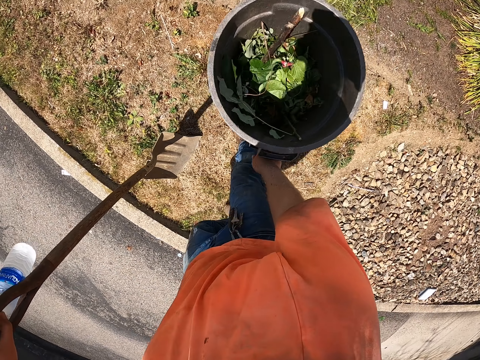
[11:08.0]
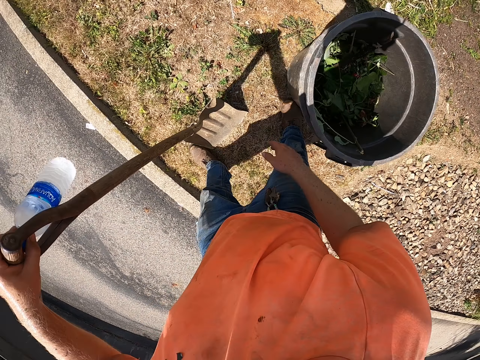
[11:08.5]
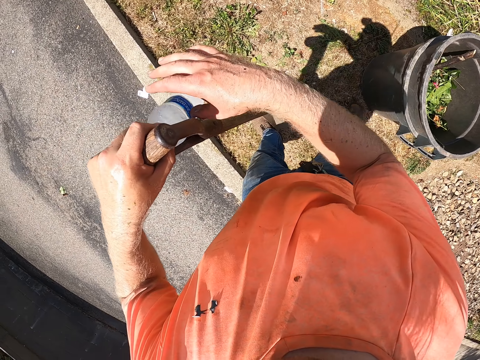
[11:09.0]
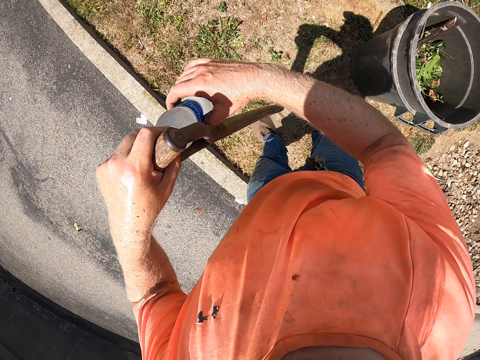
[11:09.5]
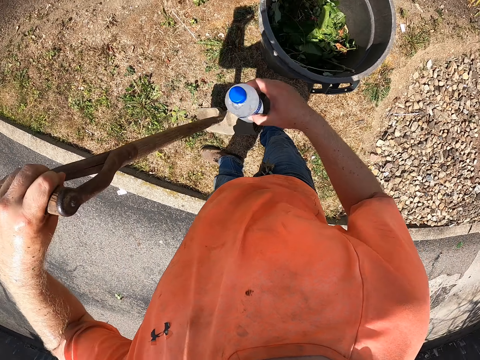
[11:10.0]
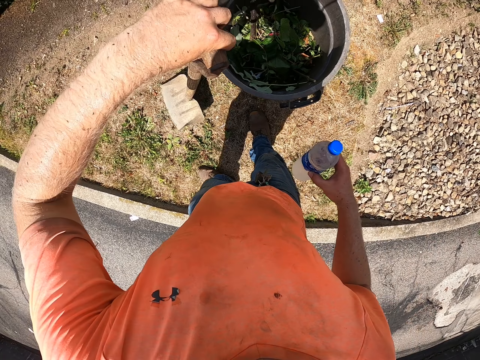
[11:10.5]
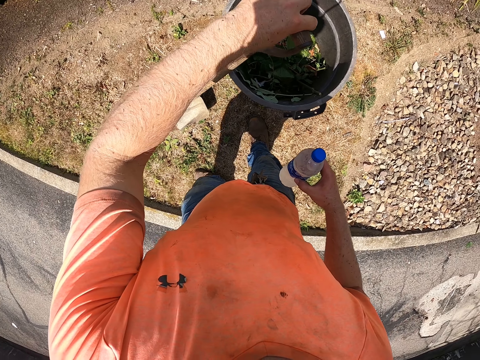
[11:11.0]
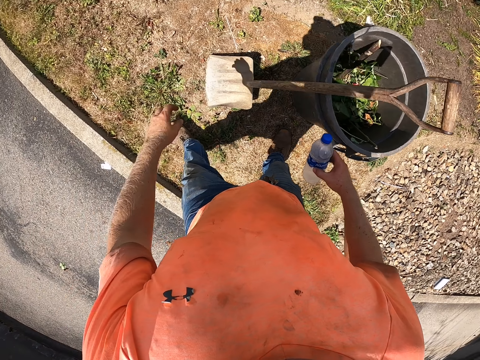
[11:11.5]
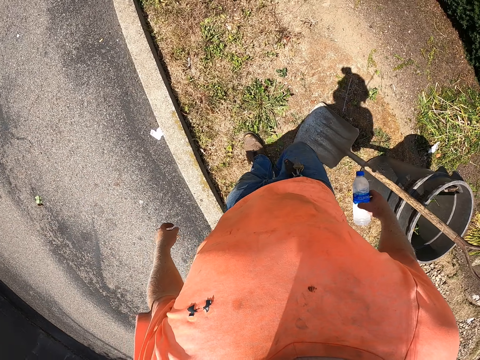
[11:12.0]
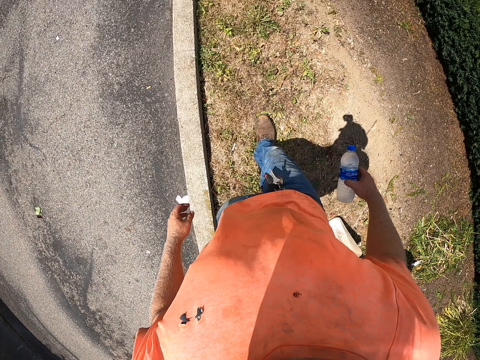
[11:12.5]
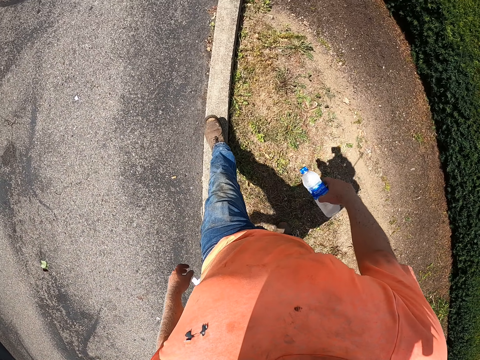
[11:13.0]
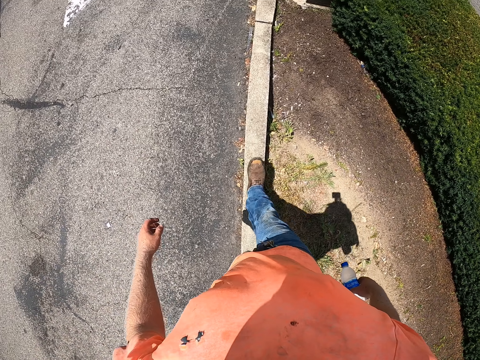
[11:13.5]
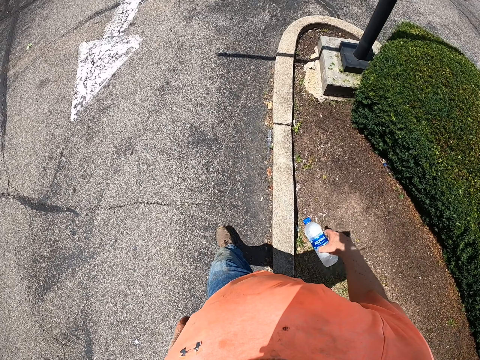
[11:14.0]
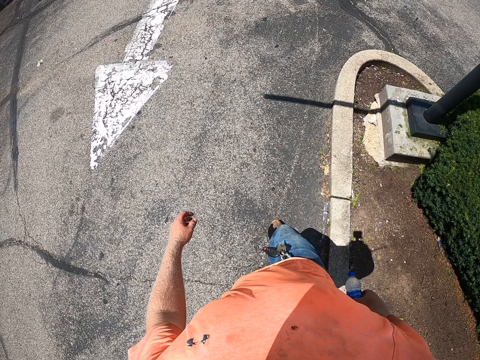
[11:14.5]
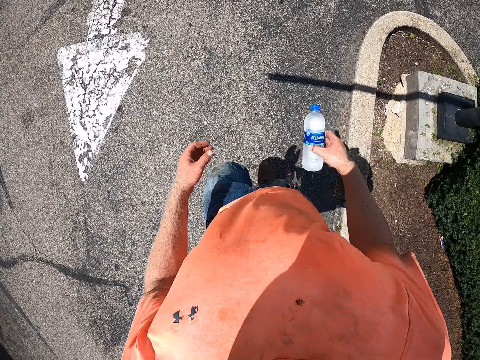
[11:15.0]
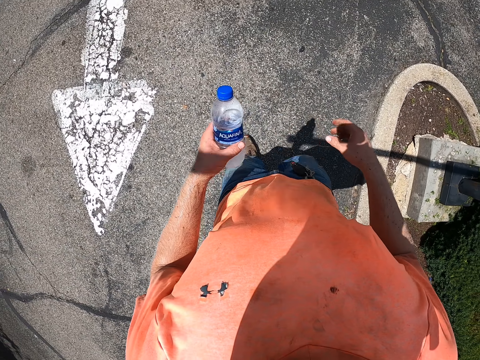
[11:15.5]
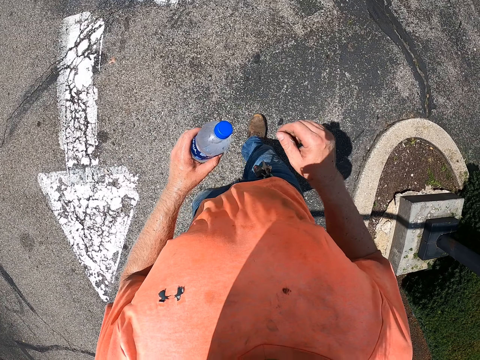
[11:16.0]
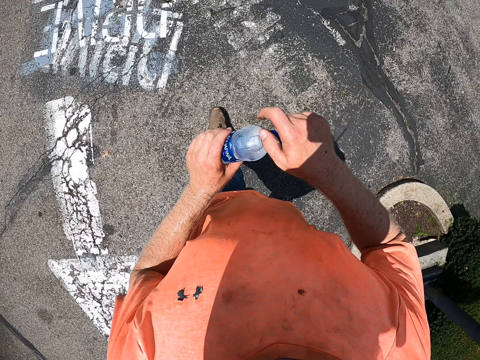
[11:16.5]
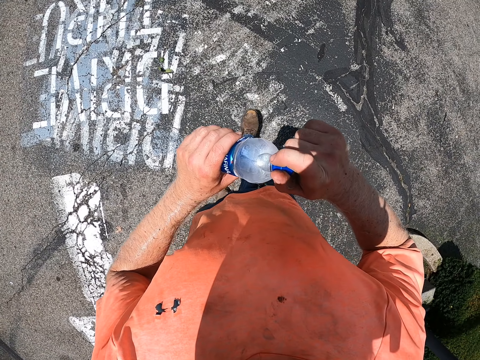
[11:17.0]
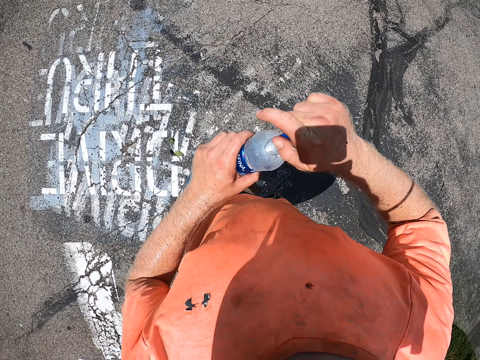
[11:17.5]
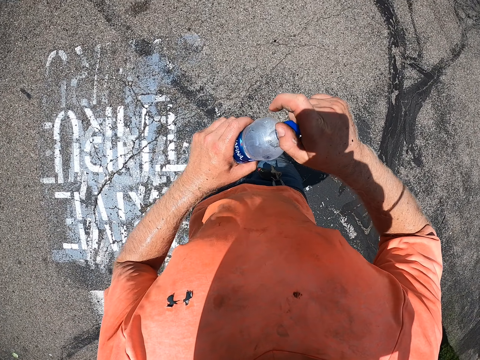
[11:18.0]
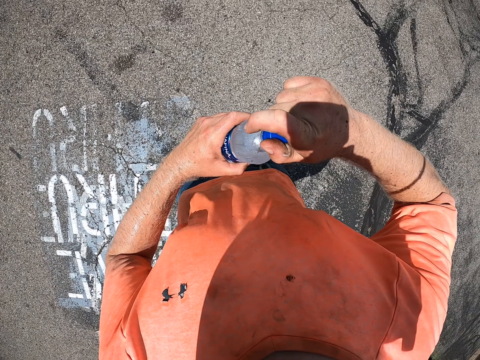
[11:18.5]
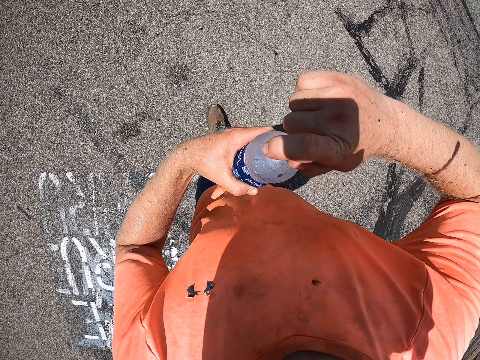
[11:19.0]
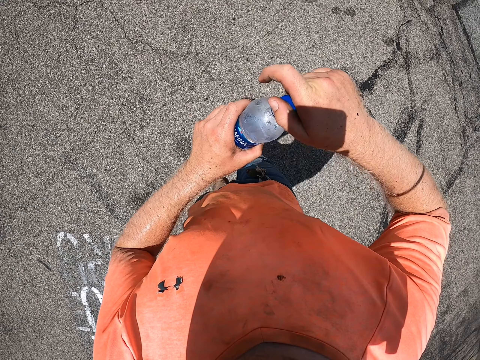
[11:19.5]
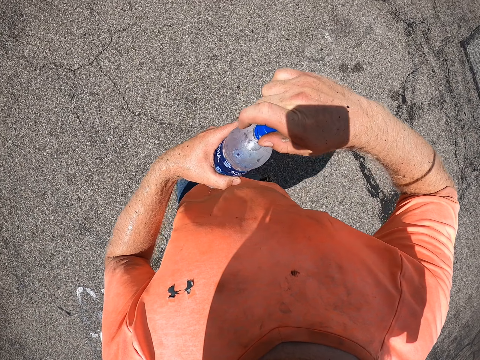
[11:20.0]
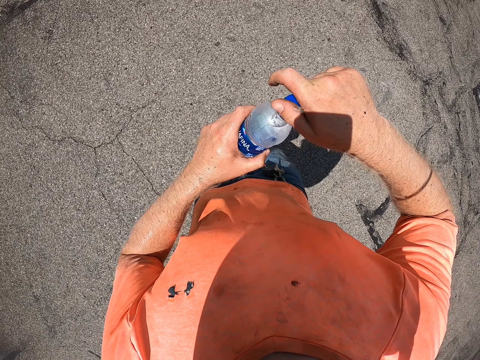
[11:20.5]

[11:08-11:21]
The camera wearer drops the trashcans in his right hand on the ground. He takes the bottle of water from his left hand with his right hand. He rests the shovel in his left hand on the trashcans on the ground. He walks, holds the bottle of water in the hand and looks around. He passes the bottle of water from his right hand to his left hand. He walks. He opens the bottle of water in his left hand with his right hand. He walks.

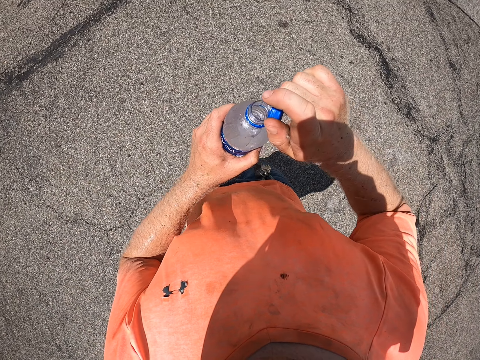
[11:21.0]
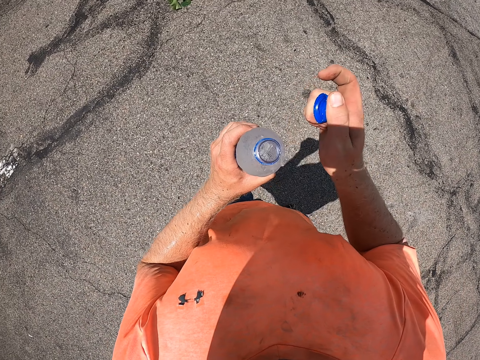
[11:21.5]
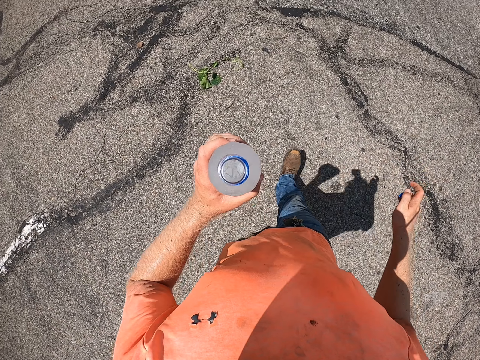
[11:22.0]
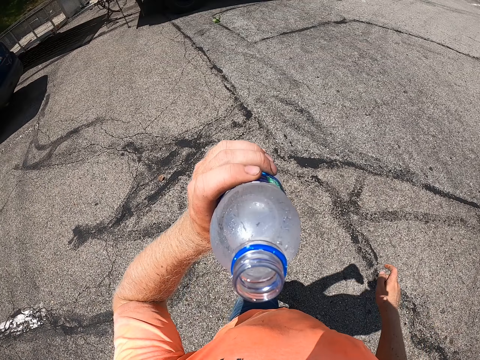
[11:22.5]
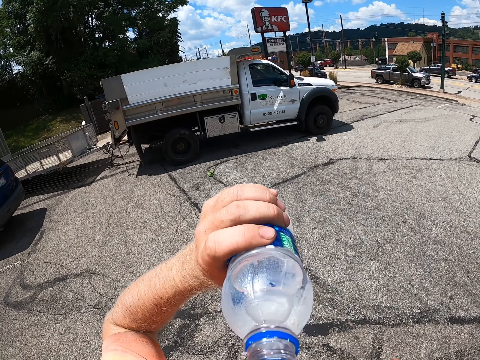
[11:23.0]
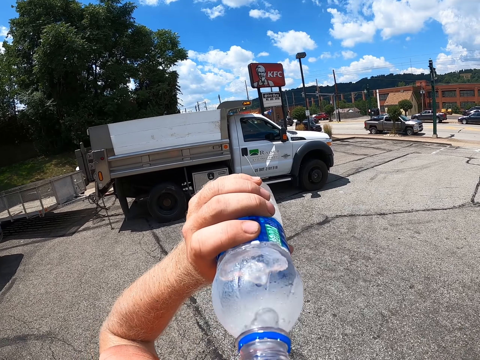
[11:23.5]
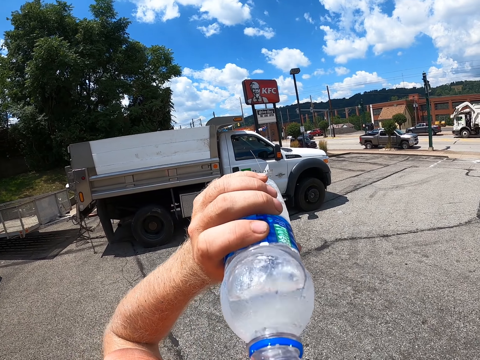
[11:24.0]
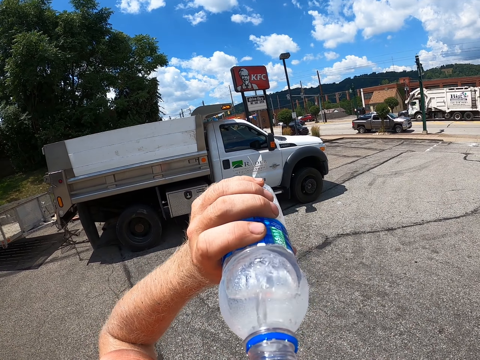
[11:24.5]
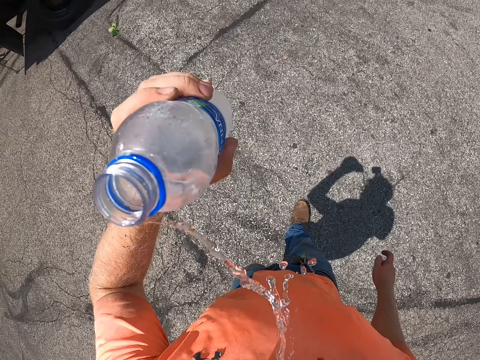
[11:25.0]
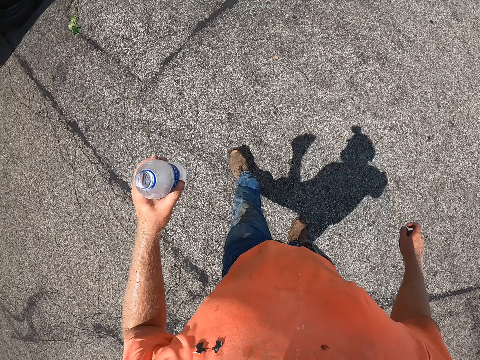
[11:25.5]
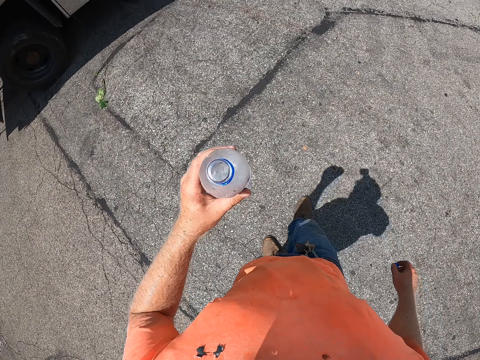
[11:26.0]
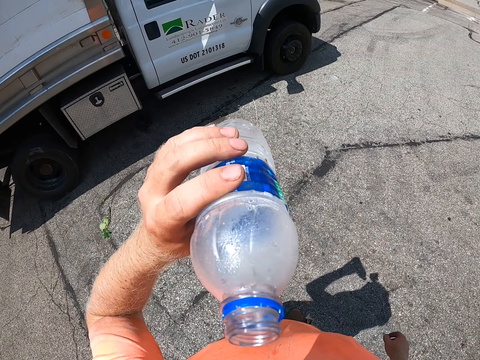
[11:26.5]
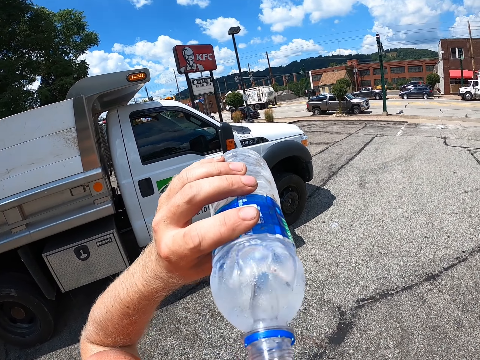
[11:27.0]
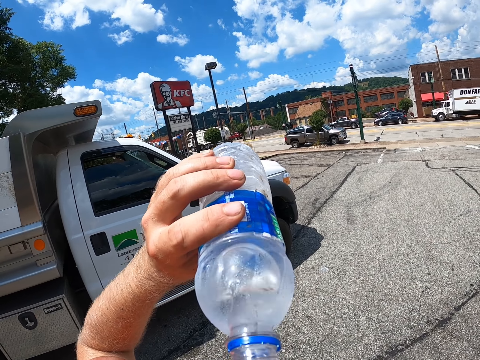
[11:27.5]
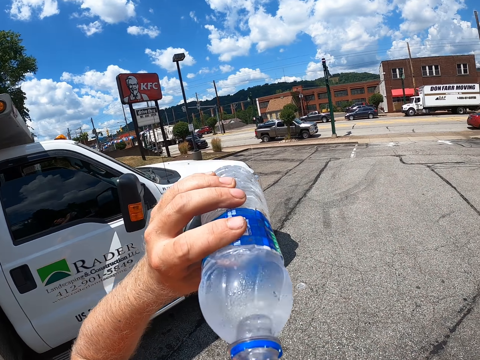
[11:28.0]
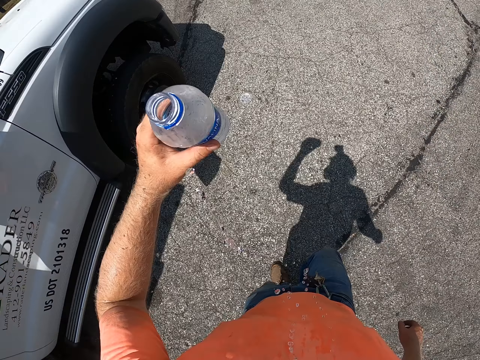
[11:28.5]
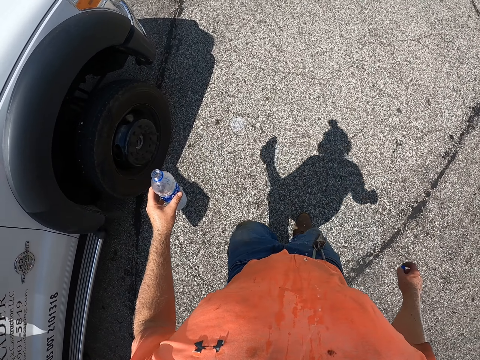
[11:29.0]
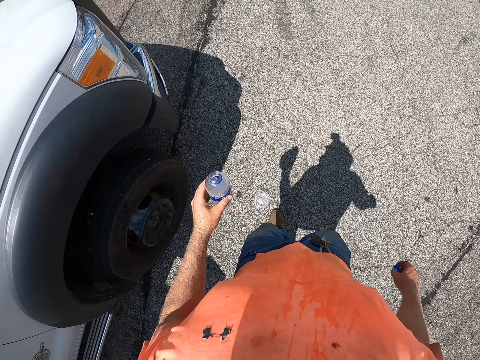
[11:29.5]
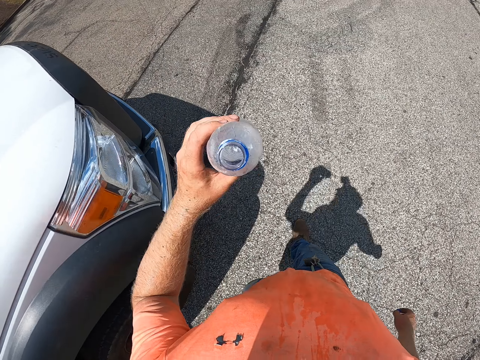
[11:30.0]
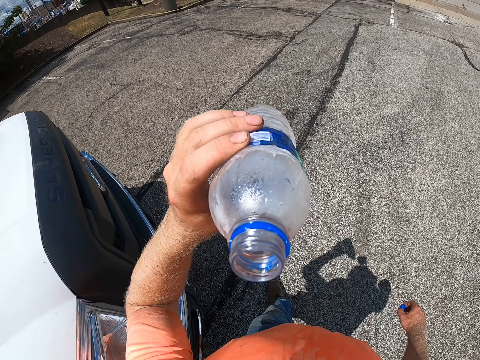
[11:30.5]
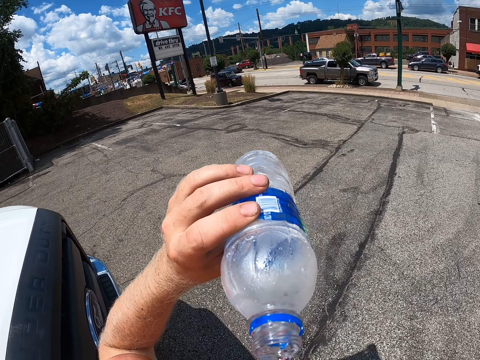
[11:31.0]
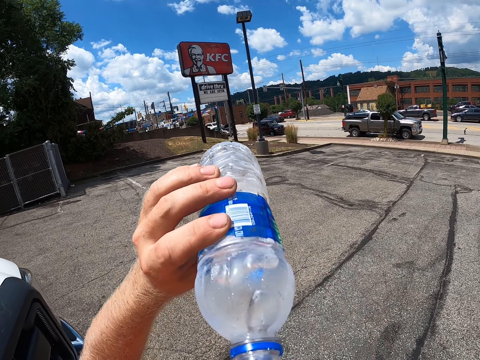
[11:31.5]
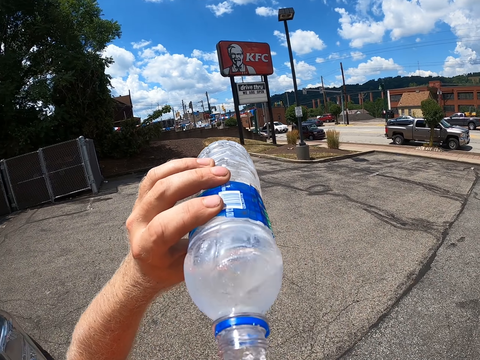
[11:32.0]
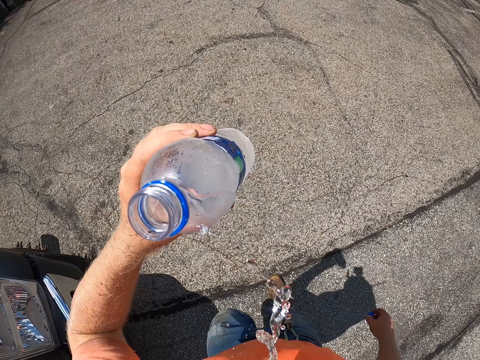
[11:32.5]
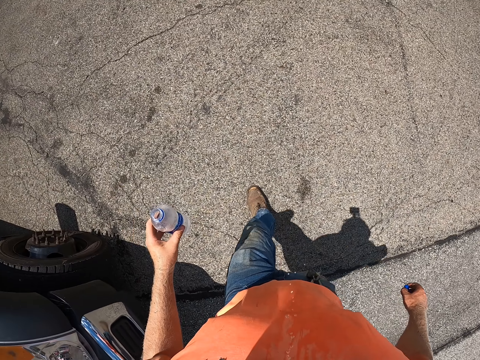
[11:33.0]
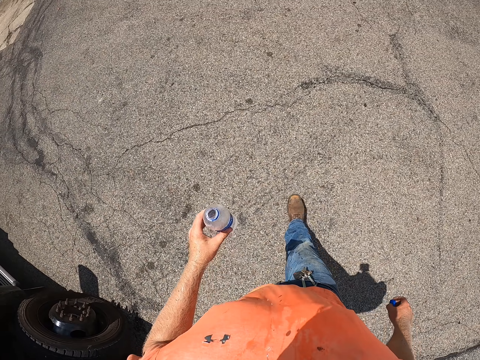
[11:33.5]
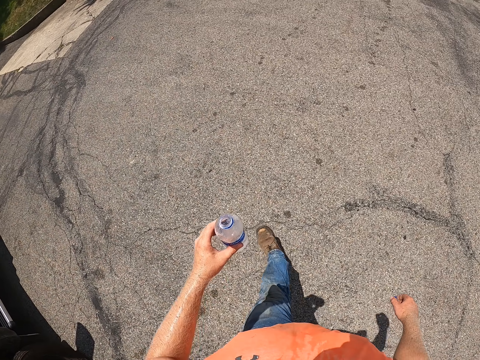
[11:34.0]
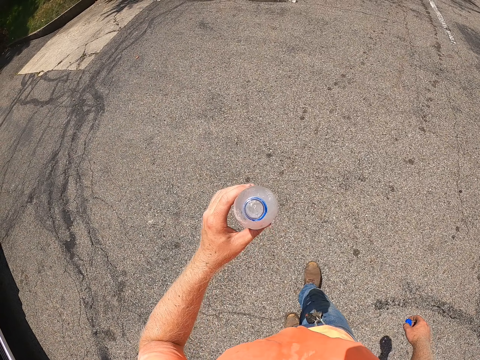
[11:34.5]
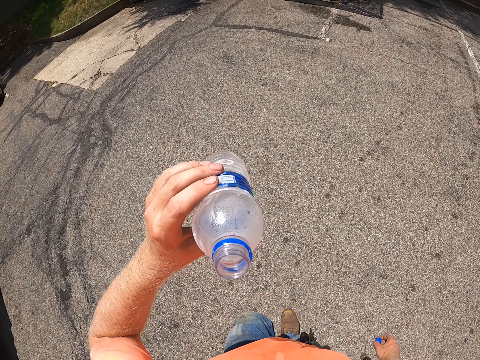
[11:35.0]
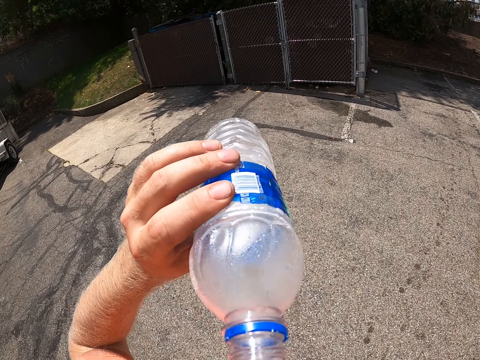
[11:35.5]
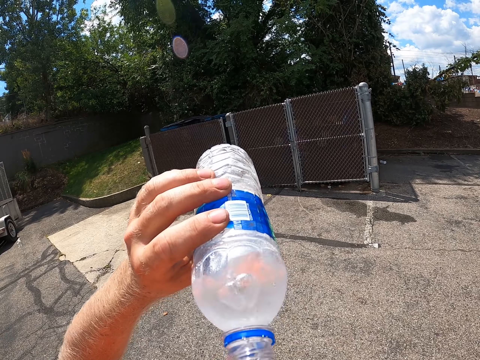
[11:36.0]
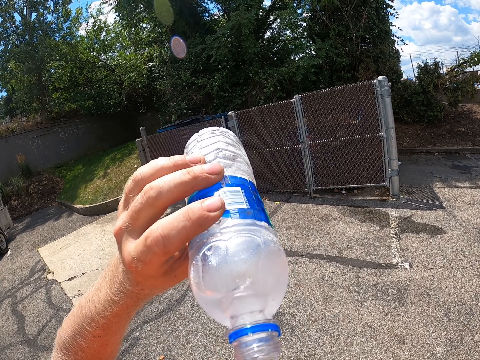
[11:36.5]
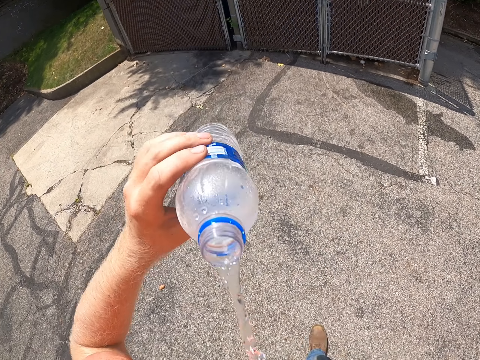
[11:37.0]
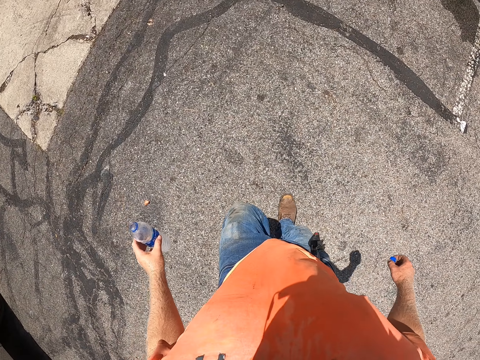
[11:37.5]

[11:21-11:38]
The camera wearer drinks from the bottle of water in his left hand. He walks. He walks and drinks the water. He walks and drinks the water again, repeatedly.
